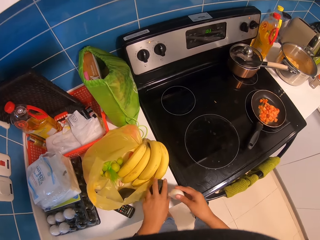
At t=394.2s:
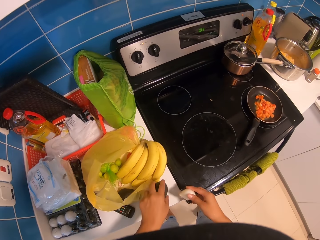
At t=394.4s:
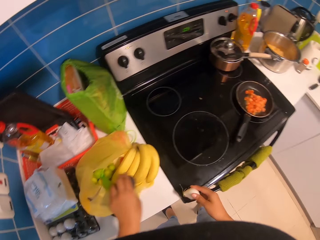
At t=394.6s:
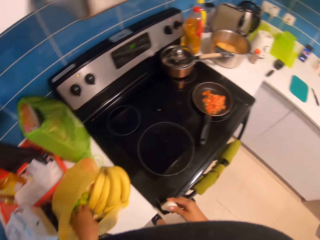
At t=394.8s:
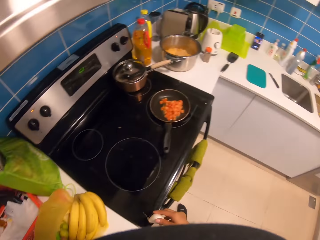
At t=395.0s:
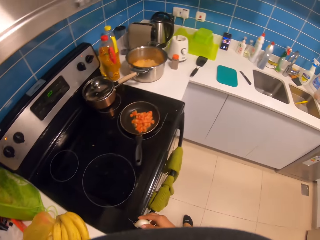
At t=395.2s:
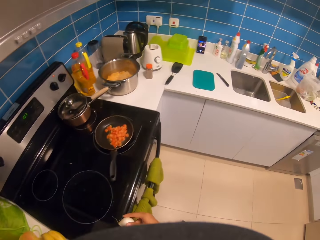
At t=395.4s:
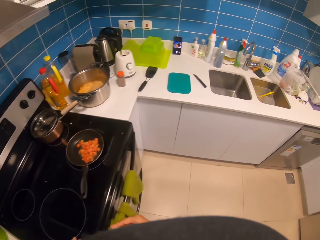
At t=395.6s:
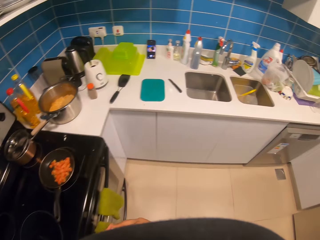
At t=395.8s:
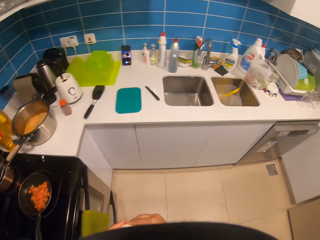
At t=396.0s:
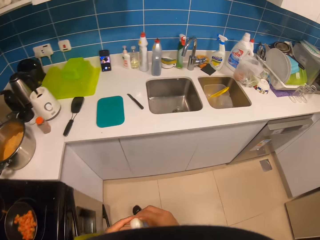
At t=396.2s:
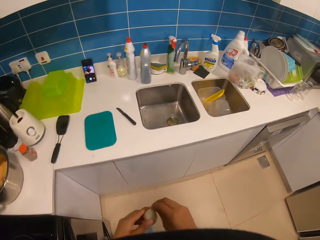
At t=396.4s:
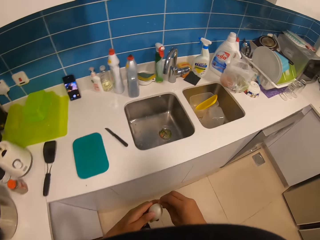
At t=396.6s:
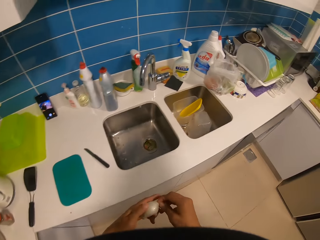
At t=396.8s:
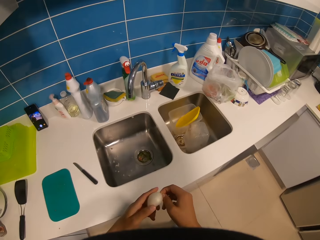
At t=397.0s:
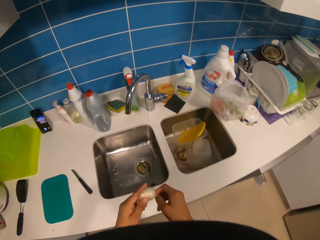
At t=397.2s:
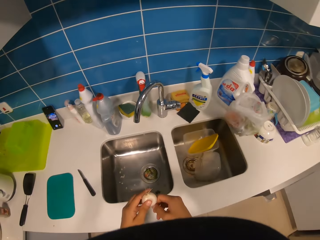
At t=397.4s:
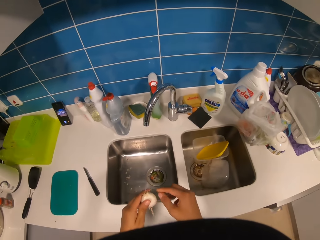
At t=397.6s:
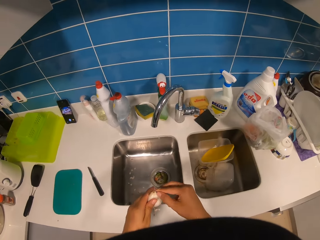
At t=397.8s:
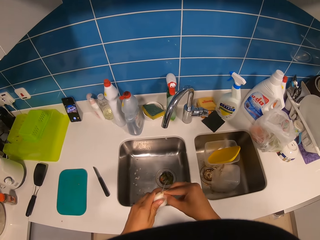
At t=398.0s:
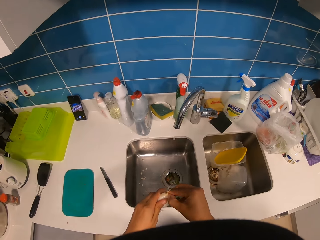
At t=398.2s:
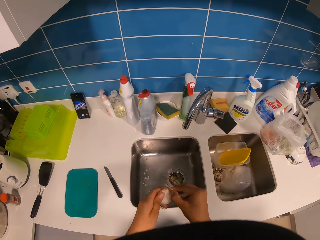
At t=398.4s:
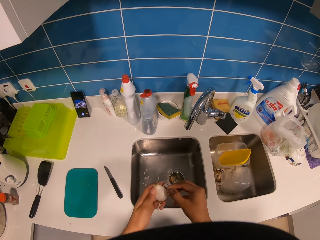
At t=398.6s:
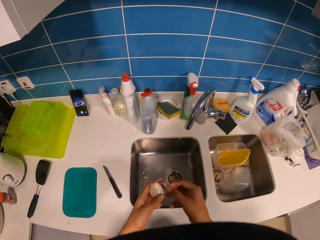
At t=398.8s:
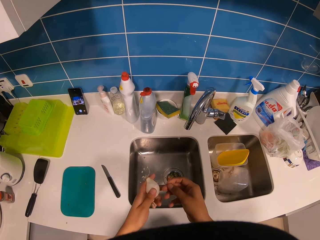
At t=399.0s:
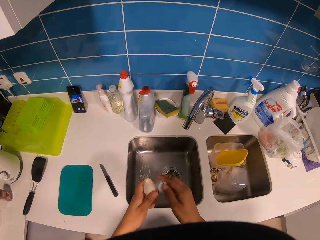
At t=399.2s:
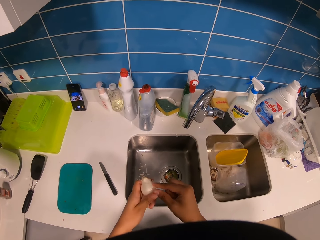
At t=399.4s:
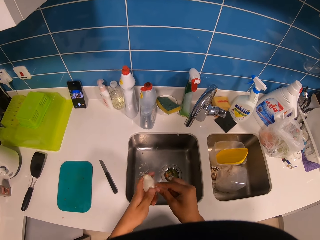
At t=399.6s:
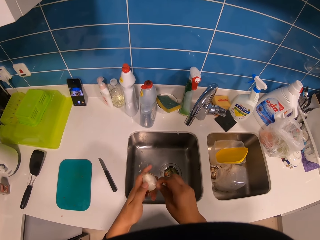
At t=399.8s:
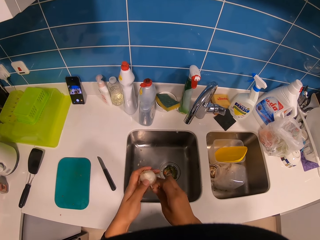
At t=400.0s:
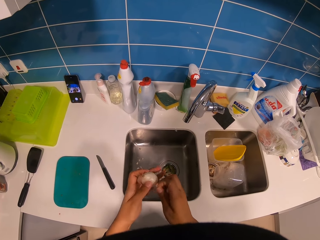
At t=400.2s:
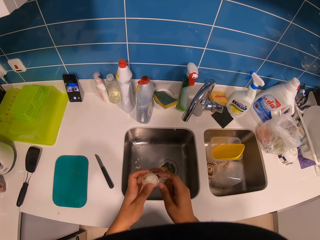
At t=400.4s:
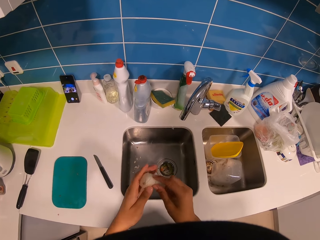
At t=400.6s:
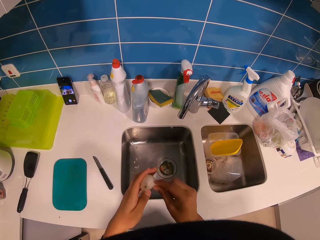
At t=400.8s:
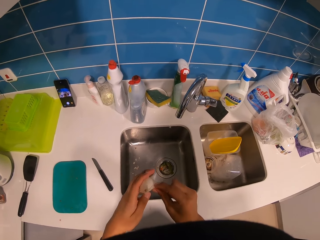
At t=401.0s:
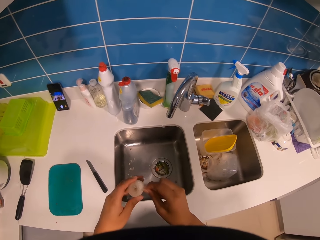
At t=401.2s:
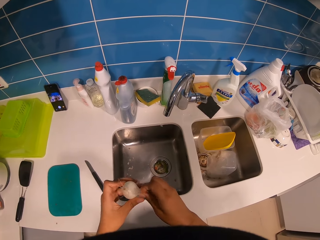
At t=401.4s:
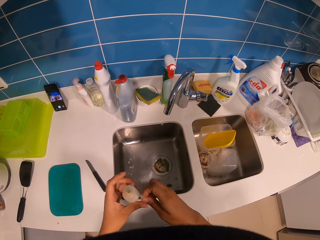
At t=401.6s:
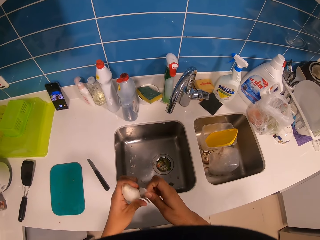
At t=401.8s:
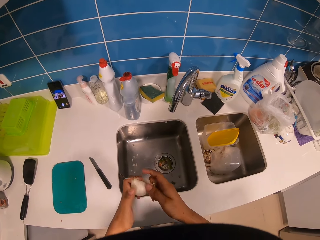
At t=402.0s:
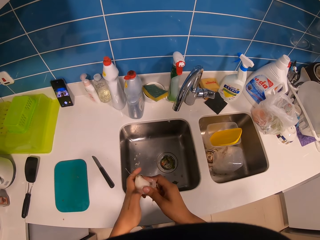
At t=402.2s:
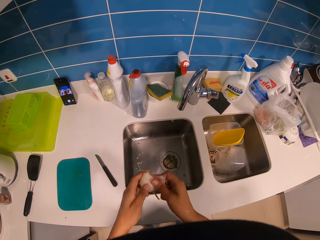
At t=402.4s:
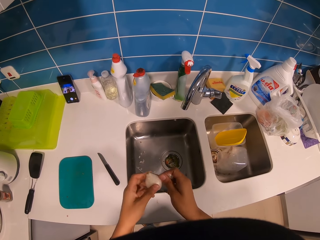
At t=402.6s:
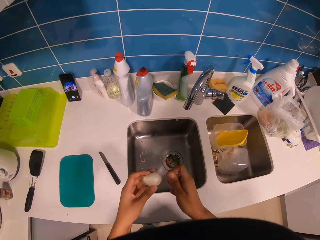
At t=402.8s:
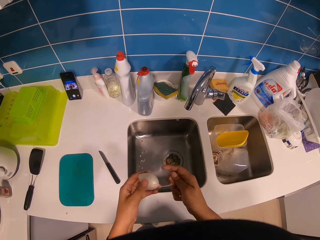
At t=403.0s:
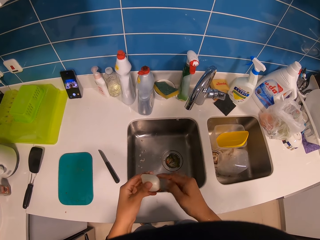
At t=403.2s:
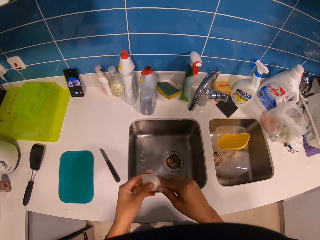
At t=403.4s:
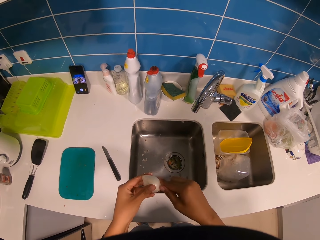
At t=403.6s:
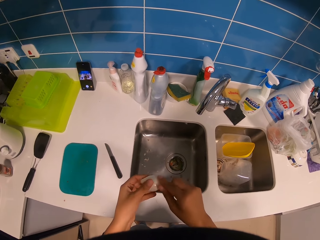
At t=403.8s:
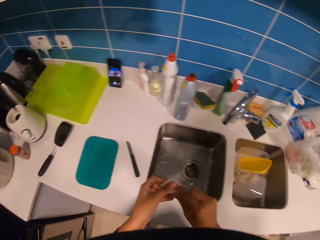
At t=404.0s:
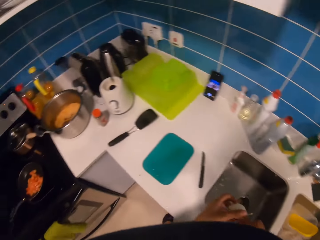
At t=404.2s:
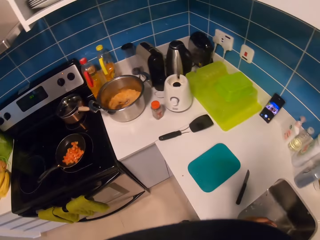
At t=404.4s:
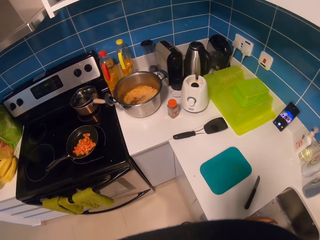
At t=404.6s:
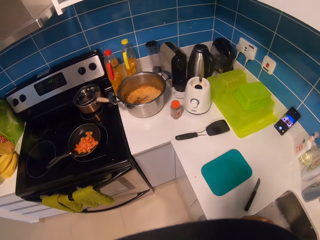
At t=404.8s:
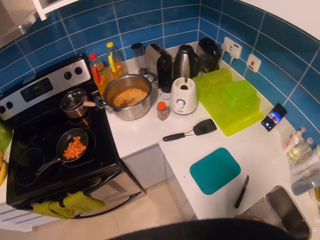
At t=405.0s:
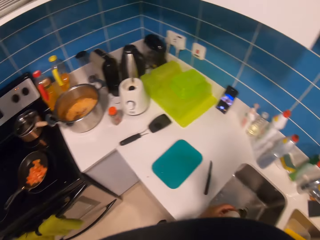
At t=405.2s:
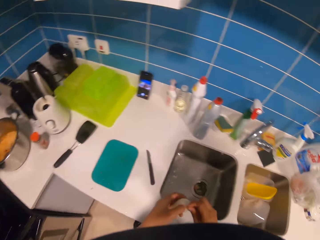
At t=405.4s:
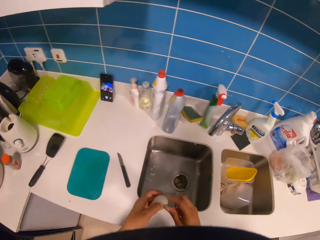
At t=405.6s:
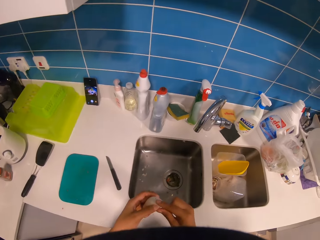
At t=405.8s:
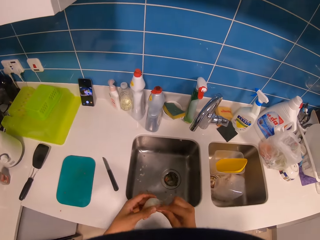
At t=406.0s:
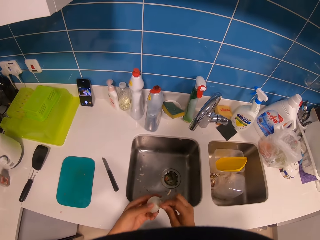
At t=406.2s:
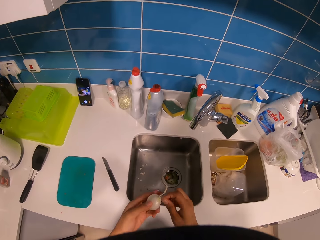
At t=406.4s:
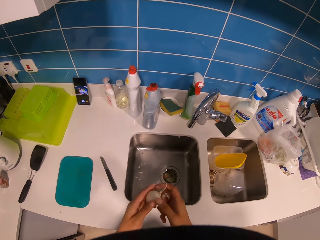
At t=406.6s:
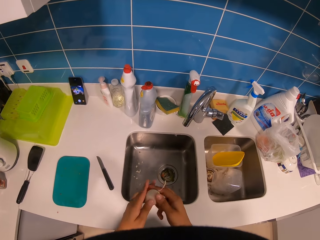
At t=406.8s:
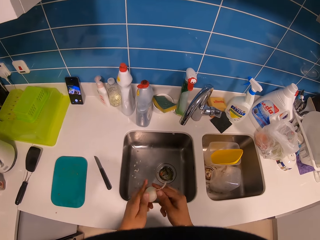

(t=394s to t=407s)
The camera wearer removes garlic from the paper. They place an avocado in the paper bag. They peel off the onion. They walk. They look aside.

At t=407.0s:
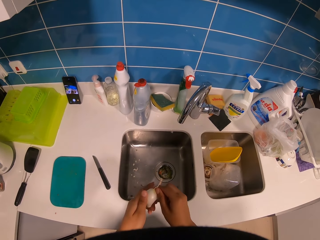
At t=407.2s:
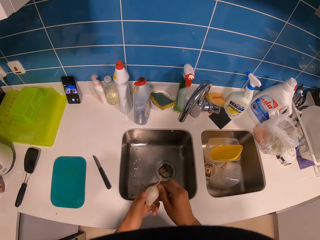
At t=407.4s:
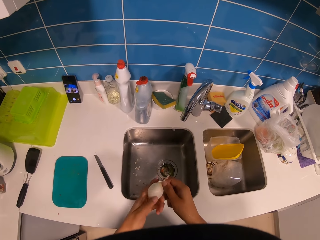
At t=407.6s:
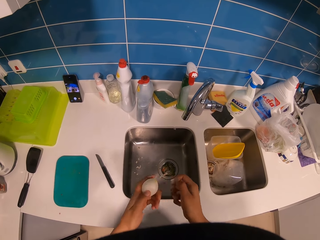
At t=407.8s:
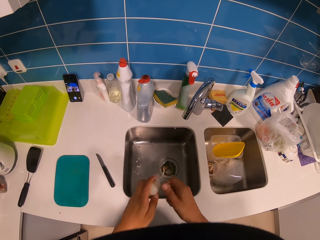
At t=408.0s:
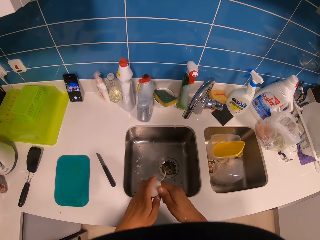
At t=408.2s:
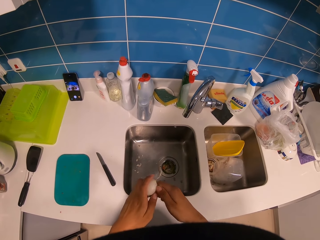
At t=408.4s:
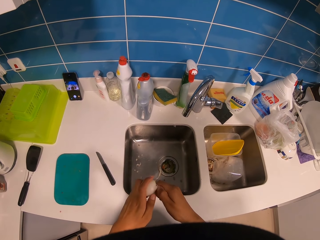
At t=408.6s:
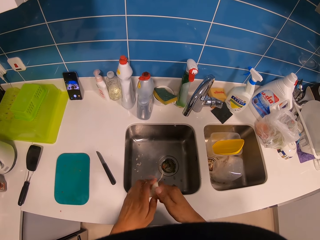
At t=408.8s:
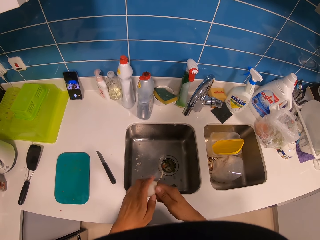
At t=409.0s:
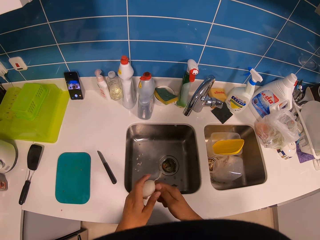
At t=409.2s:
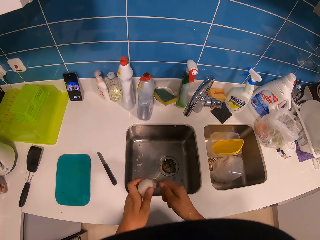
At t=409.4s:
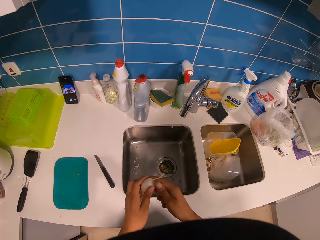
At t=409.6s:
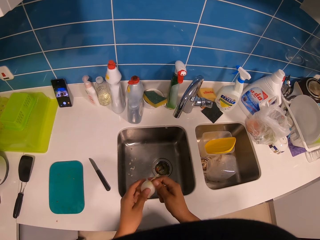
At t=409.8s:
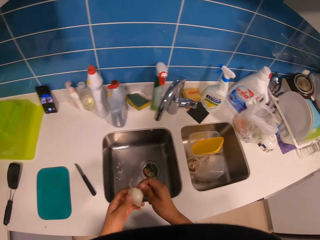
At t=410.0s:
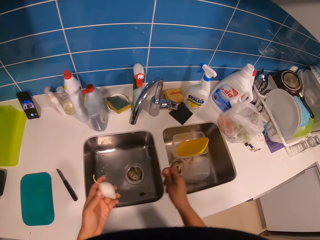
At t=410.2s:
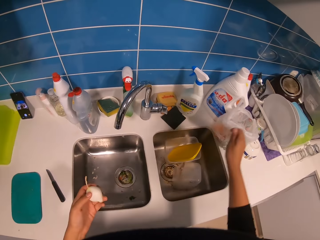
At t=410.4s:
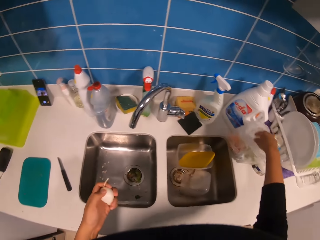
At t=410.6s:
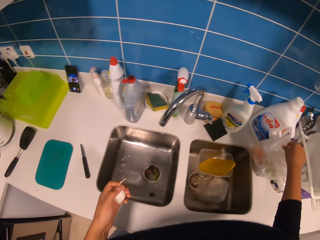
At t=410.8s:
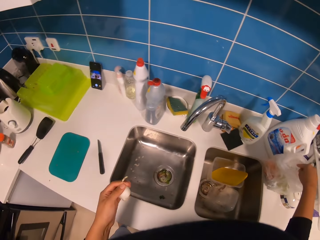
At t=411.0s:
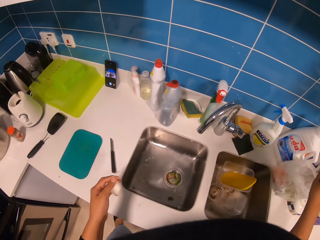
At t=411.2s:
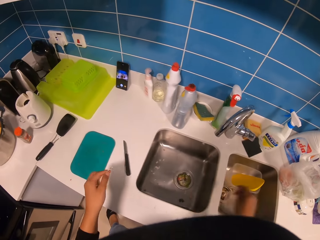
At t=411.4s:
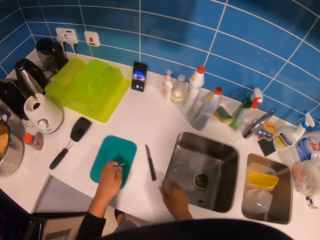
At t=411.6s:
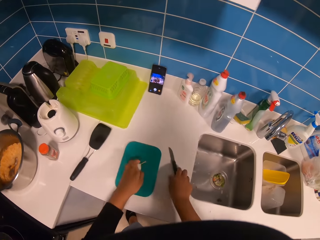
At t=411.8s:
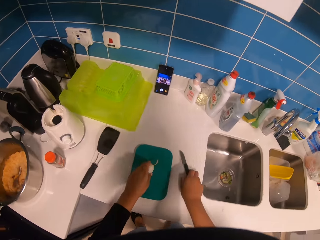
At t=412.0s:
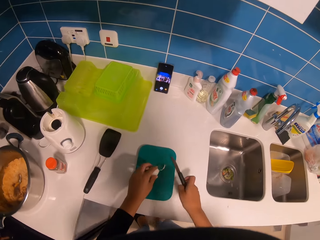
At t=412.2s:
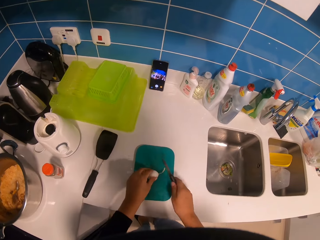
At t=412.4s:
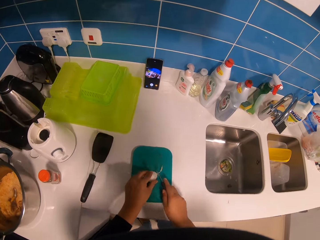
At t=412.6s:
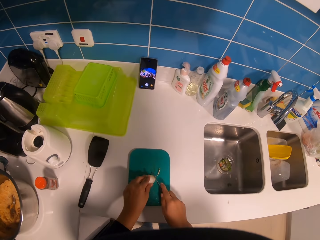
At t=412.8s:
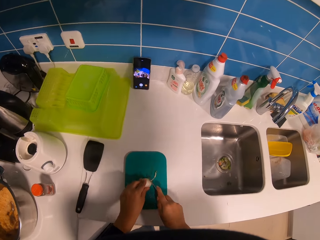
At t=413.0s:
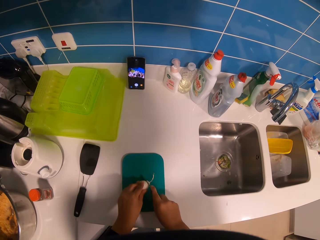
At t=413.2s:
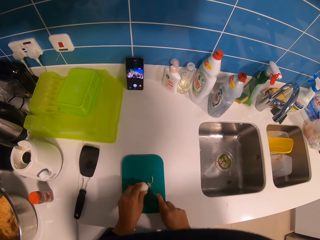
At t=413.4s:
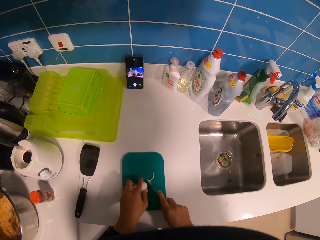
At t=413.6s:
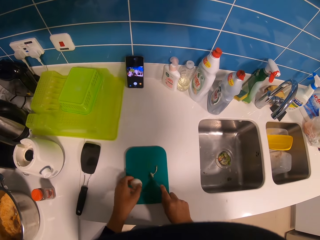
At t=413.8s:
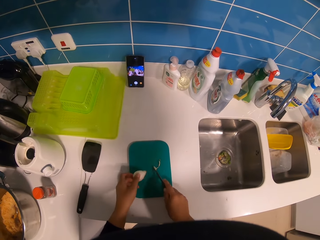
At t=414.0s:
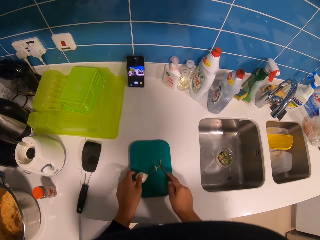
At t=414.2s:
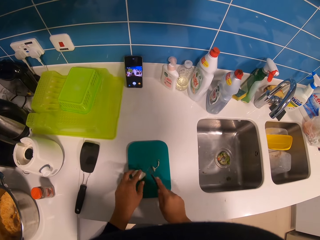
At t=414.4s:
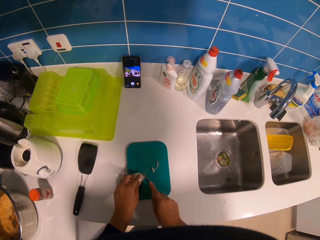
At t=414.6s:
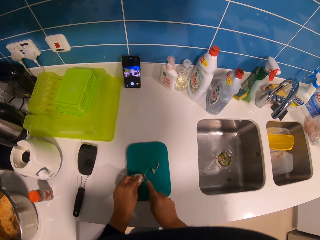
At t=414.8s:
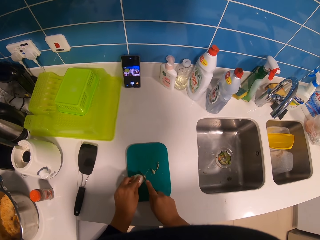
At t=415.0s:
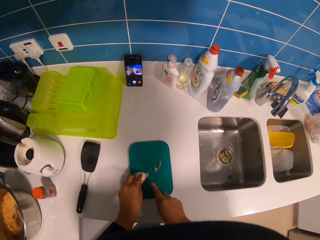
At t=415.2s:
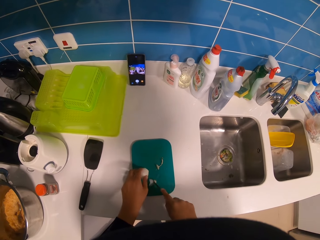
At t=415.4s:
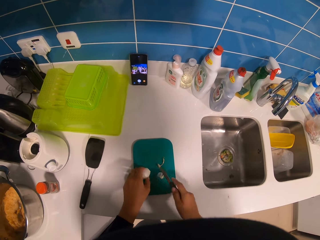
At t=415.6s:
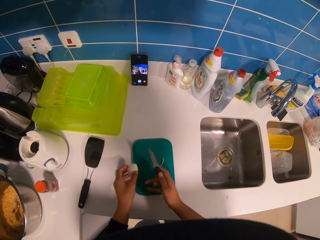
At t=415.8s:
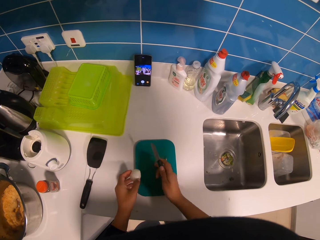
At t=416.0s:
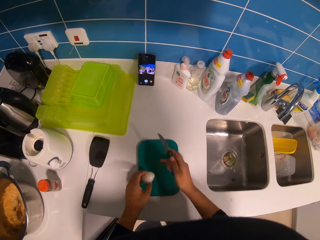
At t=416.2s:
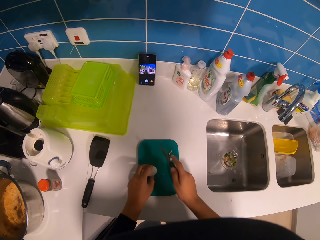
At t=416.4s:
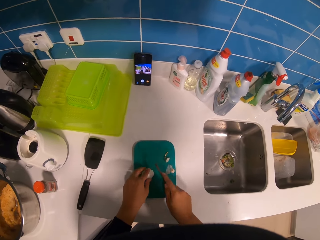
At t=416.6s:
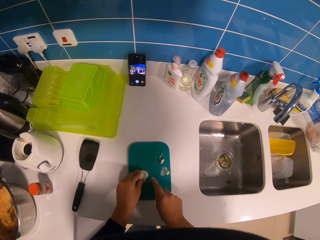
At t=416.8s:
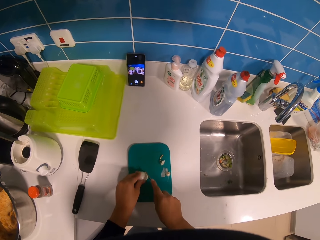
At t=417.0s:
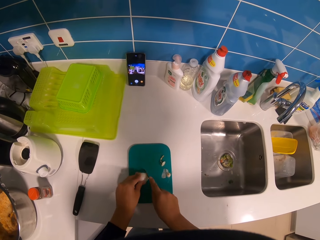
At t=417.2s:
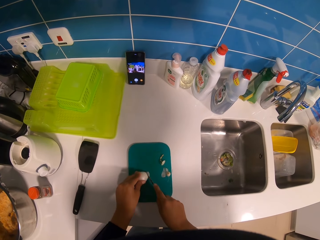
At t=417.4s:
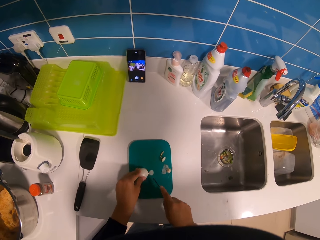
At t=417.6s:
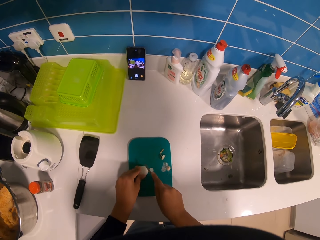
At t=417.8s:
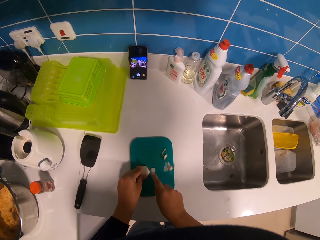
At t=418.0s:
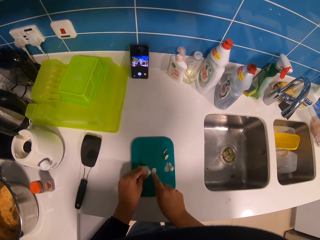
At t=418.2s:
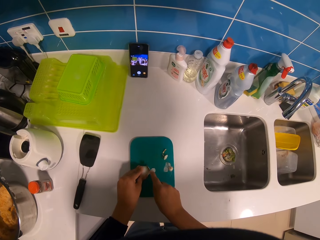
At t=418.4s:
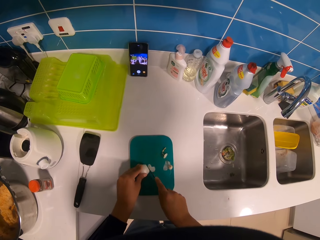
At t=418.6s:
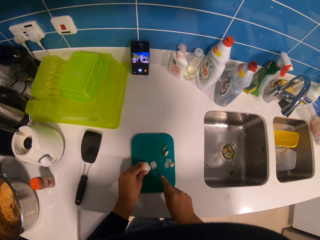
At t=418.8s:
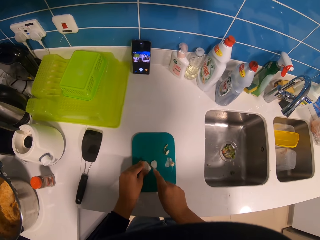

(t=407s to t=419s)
The camera wearer peels the garlic. They put the peels in the paper bag. They pick up the knife. They cut the onion or garlic on a chopping board.
